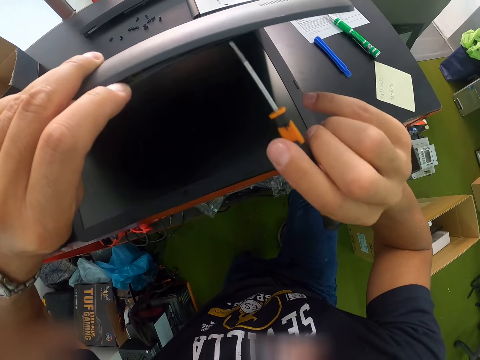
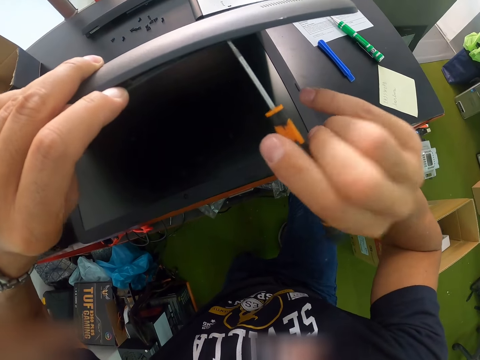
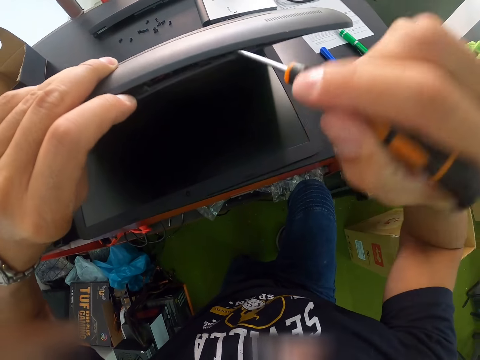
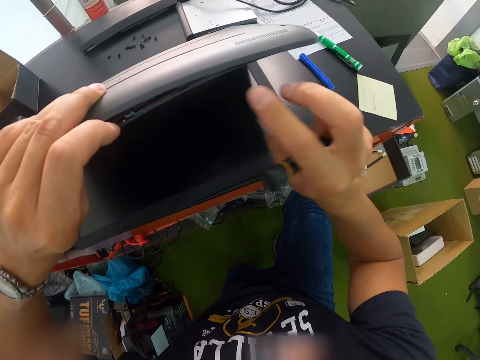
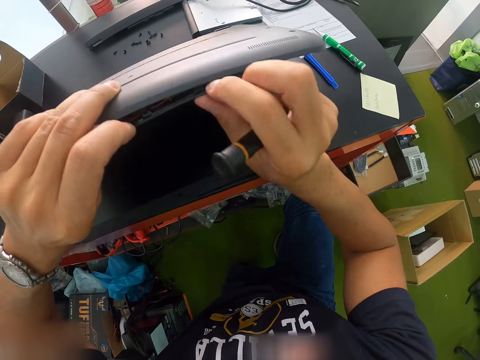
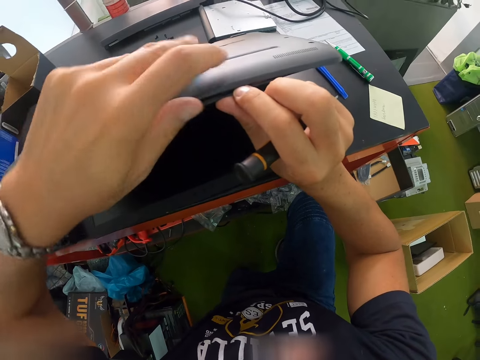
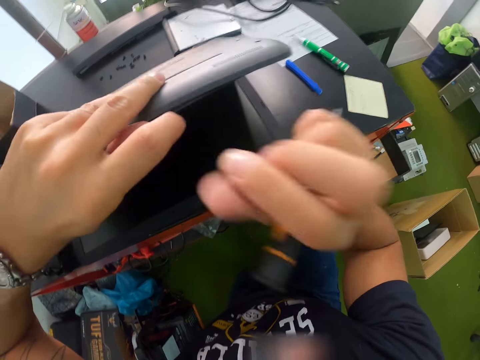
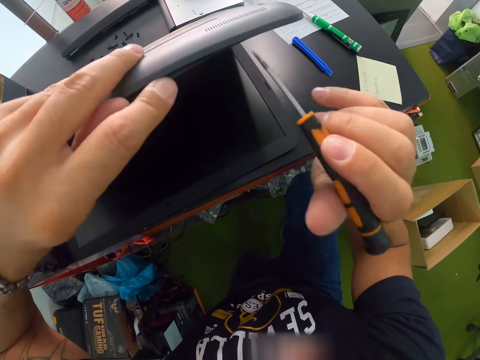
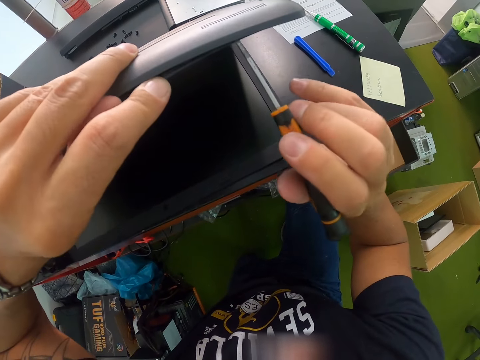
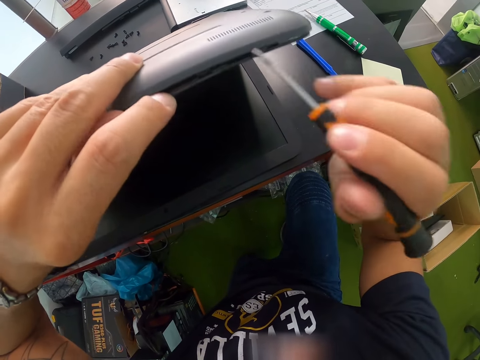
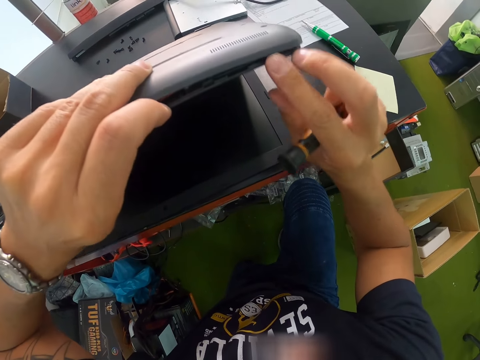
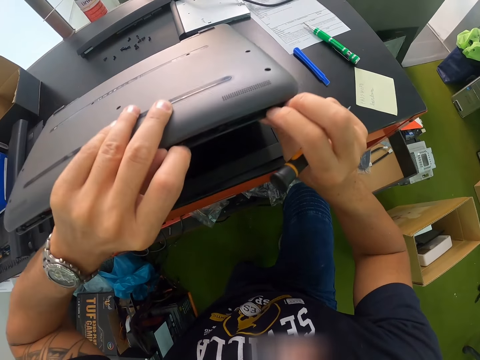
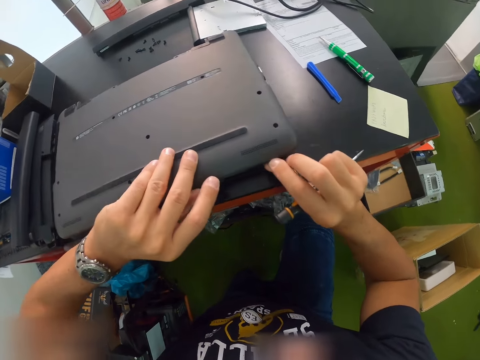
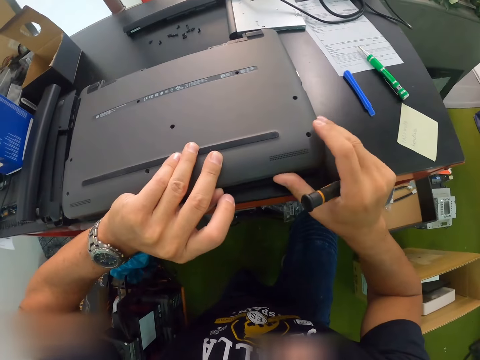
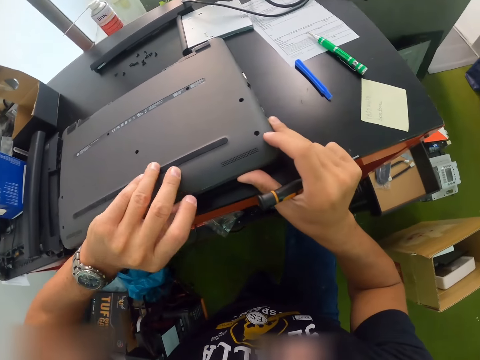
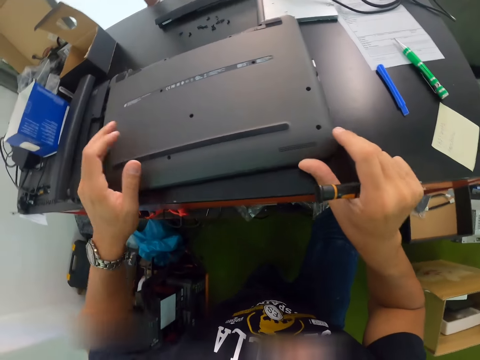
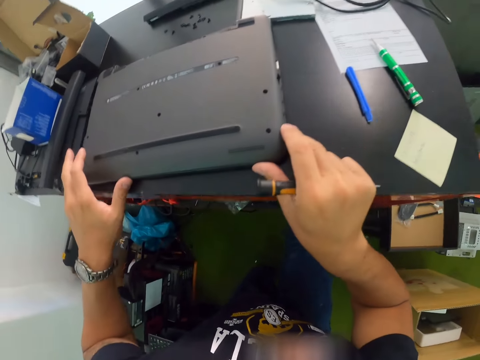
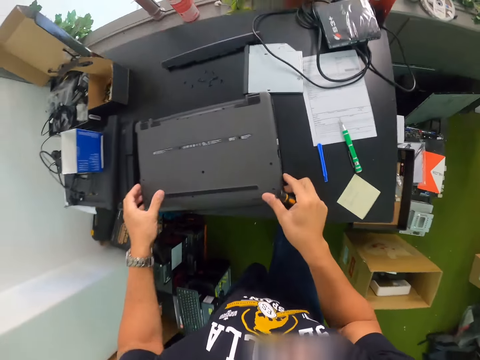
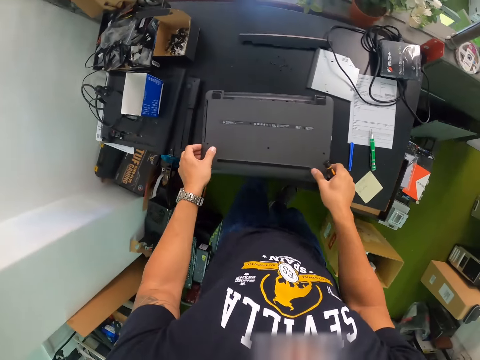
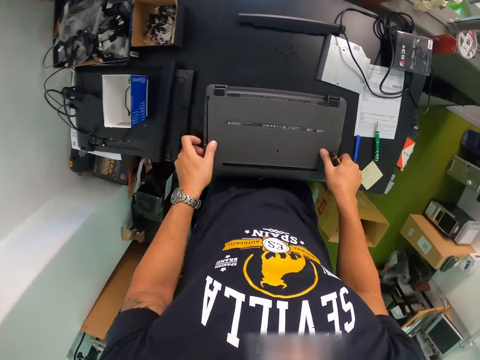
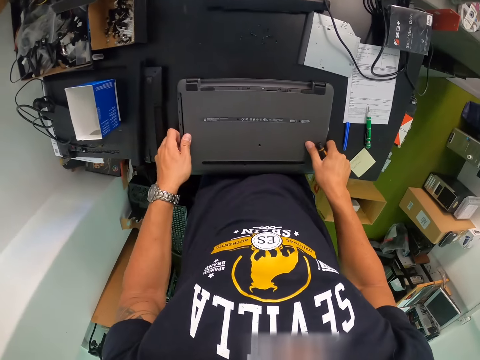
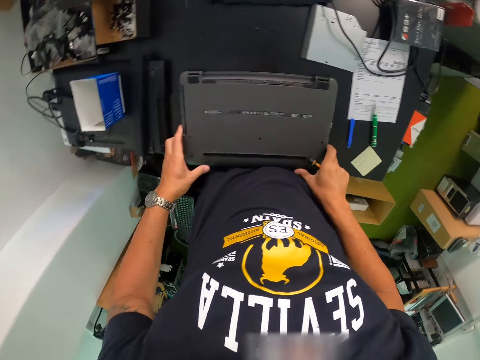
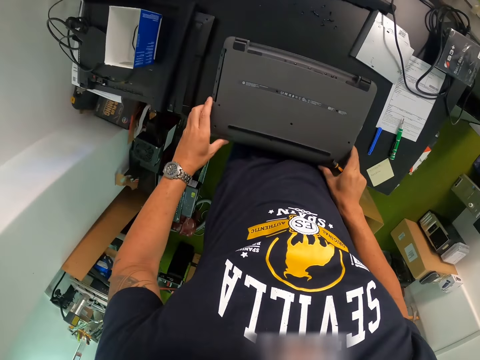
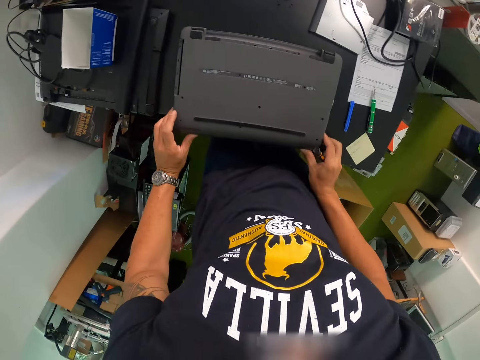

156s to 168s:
The camera wearer loosens the laptop with both hands. They loosen the laptop with a screwdriver in the right hand. They loosen the laptop with the right hand. They raise up.

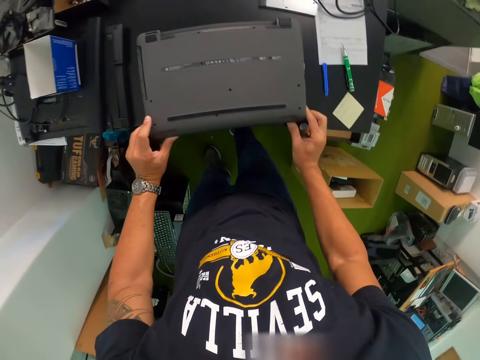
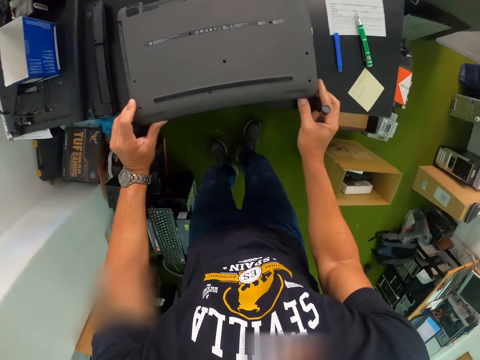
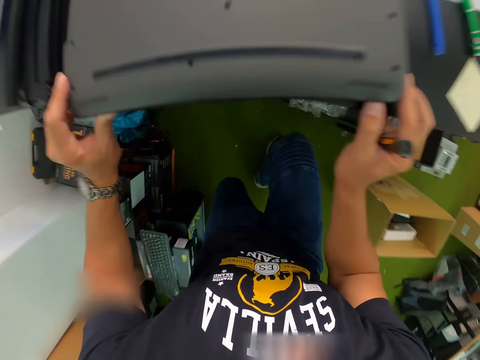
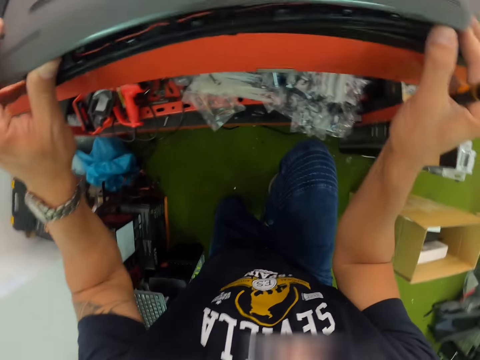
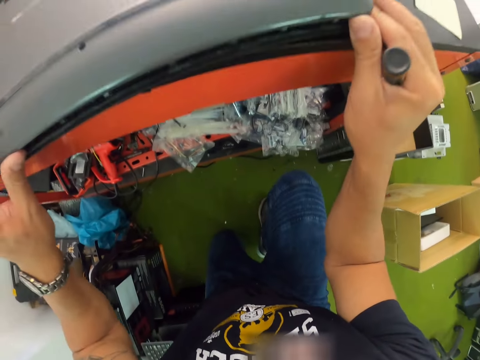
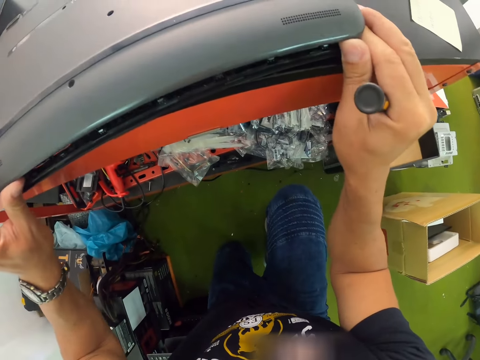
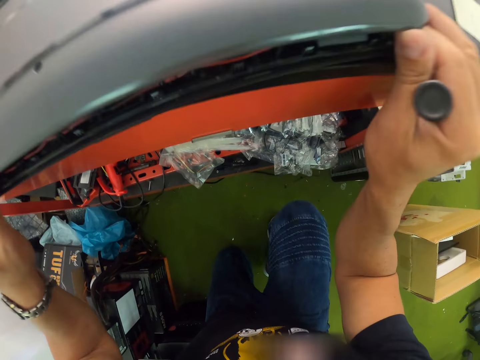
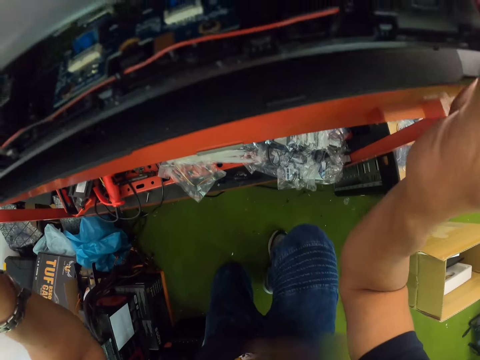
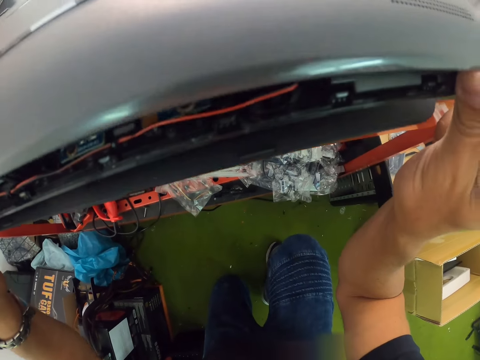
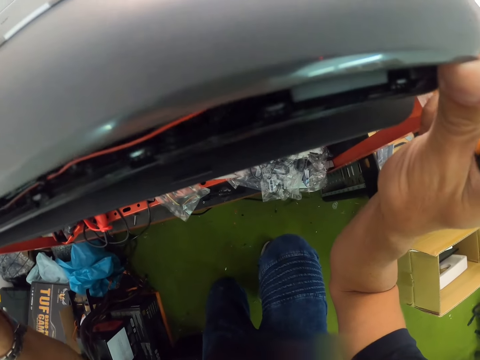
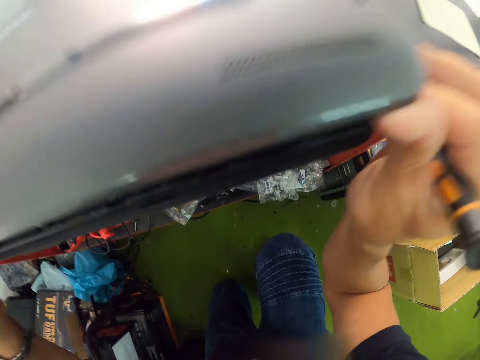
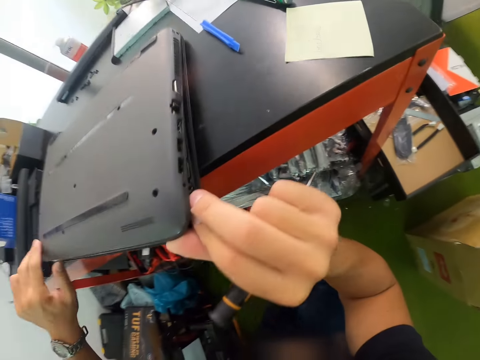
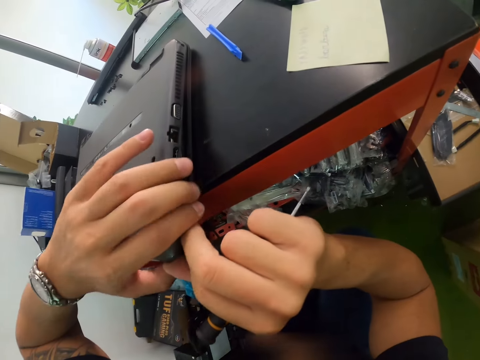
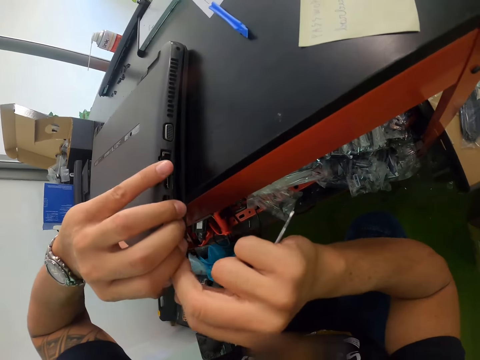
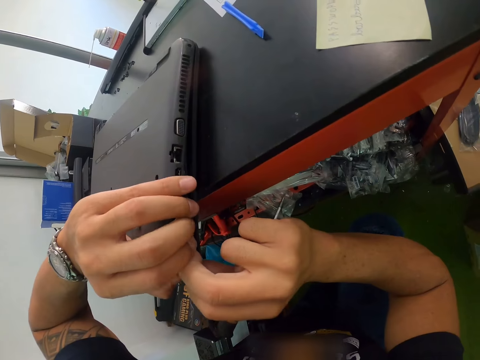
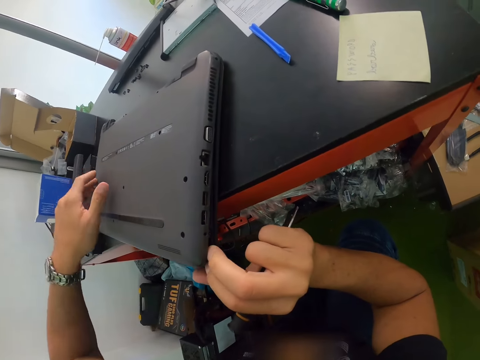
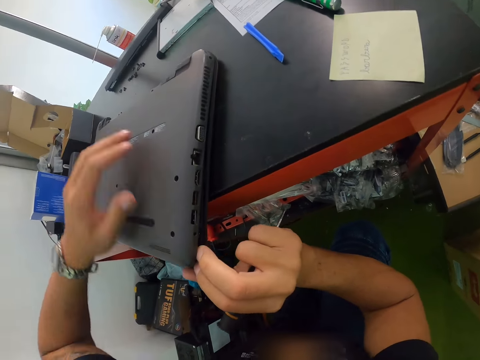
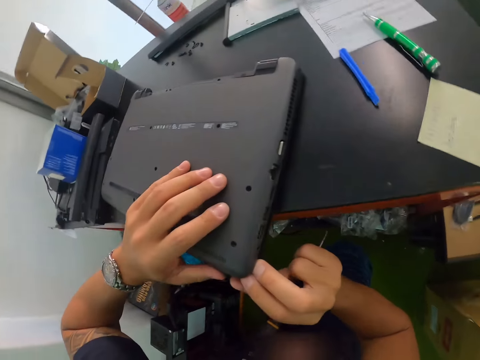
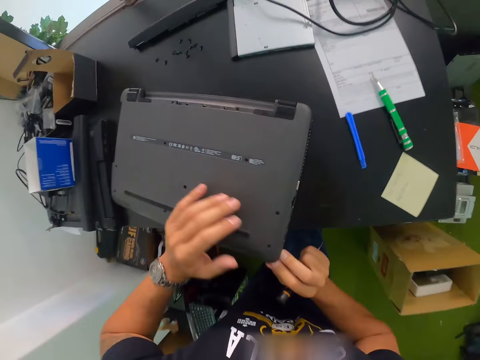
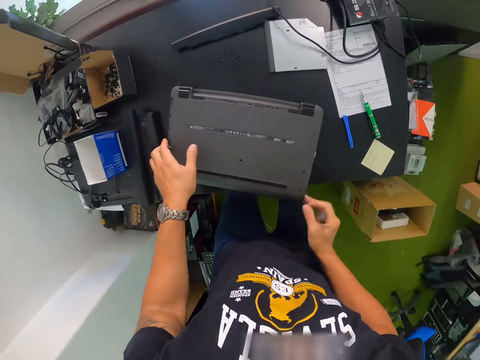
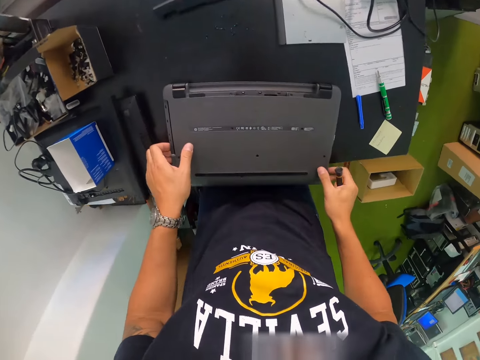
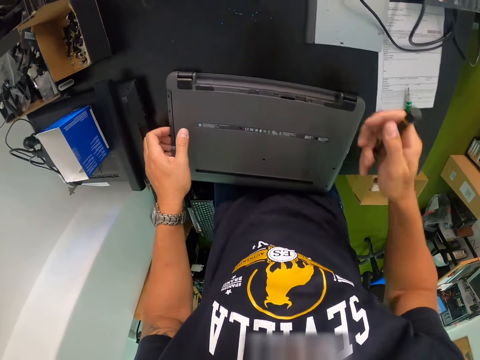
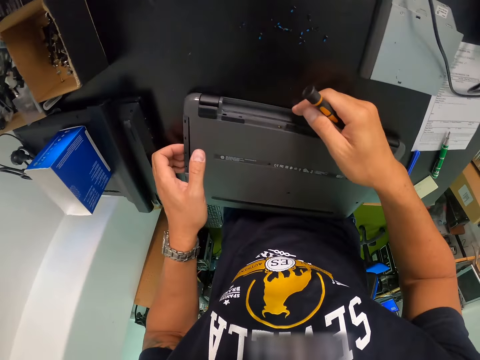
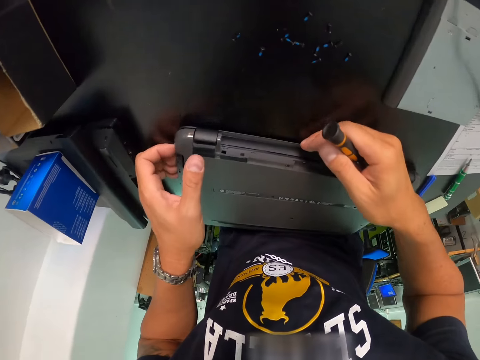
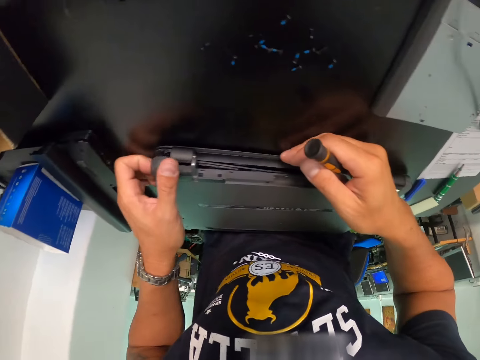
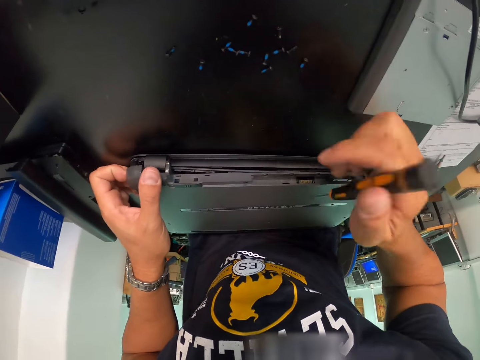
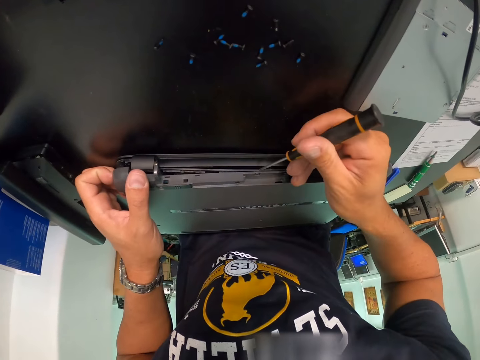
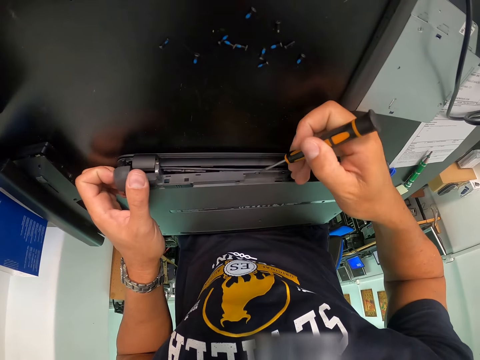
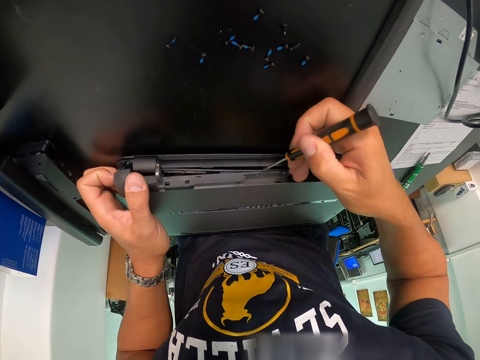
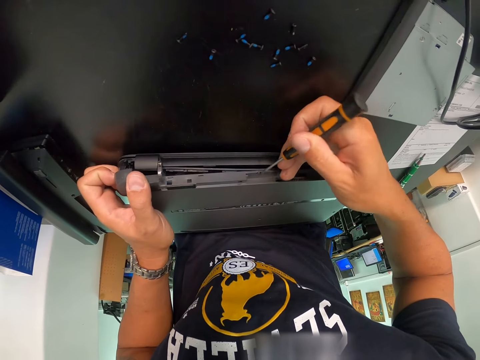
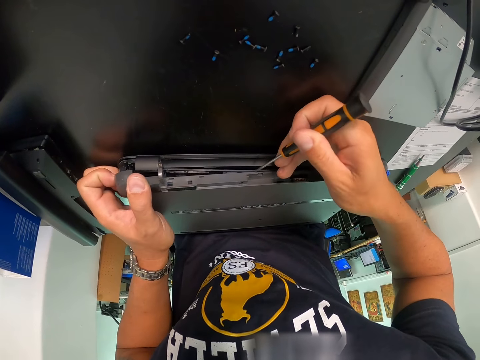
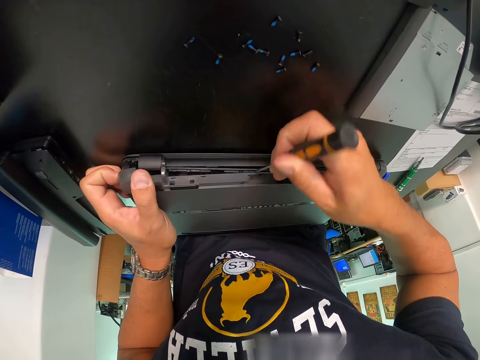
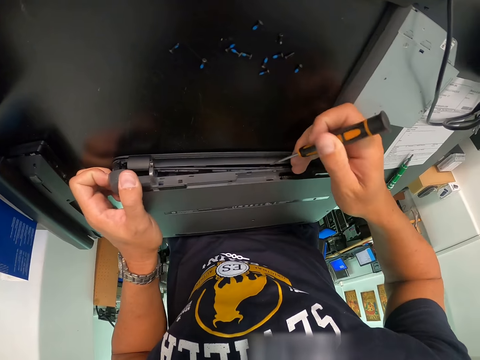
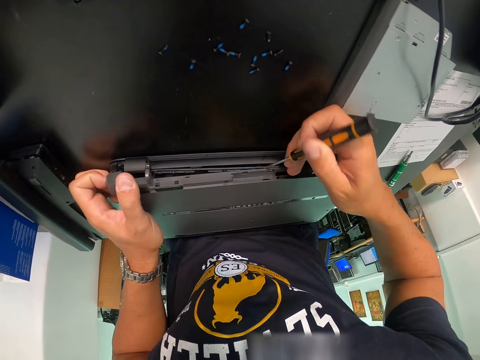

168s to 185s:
The camera wearer squats. They raise the laptop with both hands. They look around. They loosen the laptop with both hands. They look around. They raise up. They loosen the laptop with both hands. They loosen the laptop with a screwdriver in the right hand.
